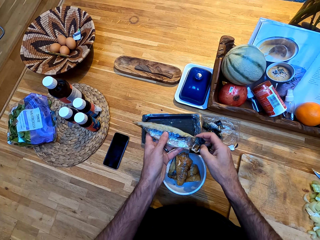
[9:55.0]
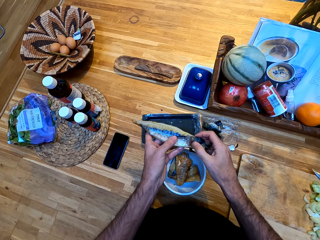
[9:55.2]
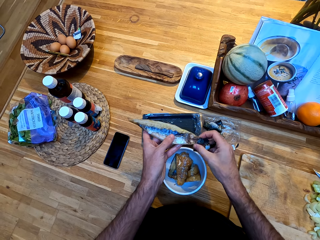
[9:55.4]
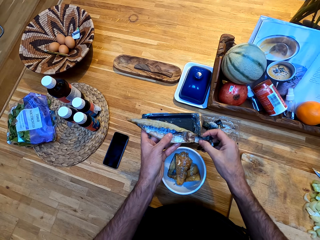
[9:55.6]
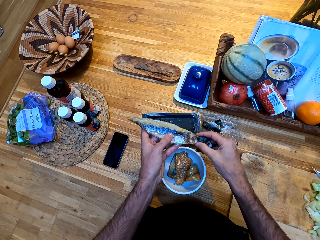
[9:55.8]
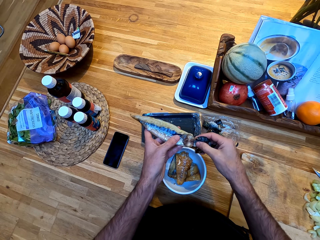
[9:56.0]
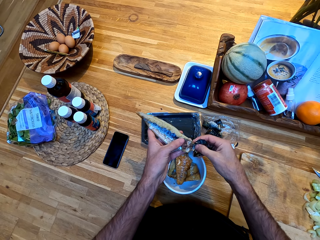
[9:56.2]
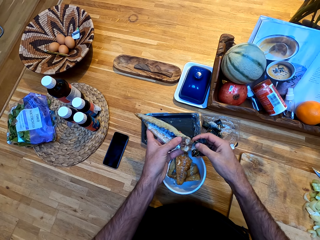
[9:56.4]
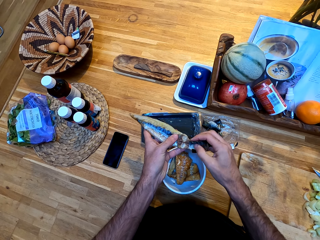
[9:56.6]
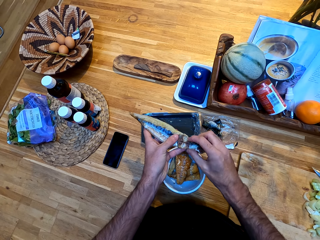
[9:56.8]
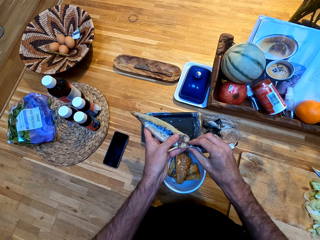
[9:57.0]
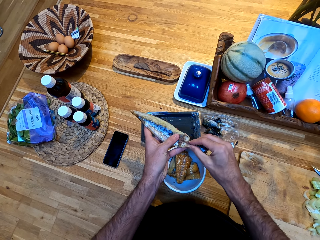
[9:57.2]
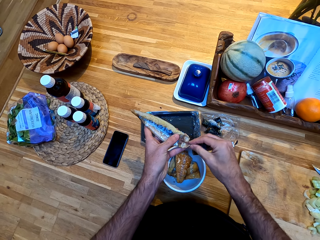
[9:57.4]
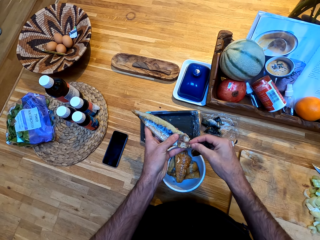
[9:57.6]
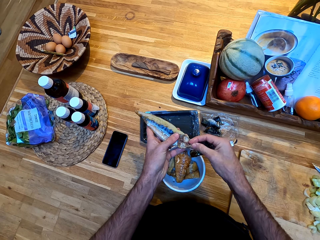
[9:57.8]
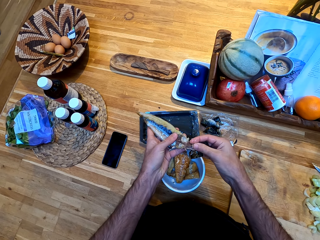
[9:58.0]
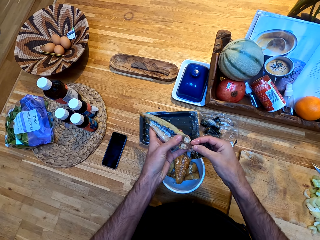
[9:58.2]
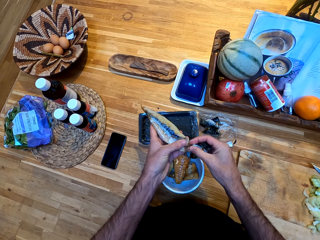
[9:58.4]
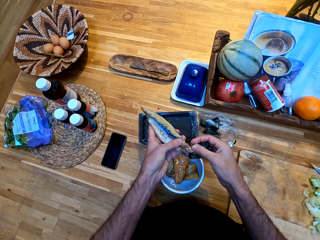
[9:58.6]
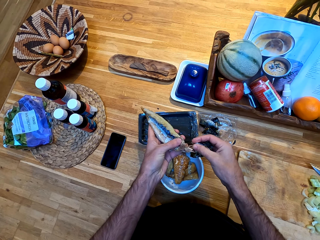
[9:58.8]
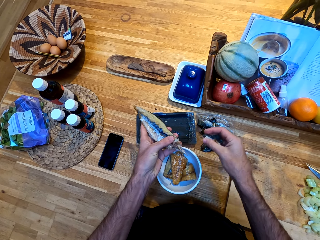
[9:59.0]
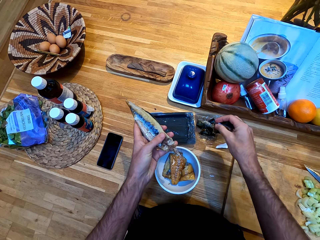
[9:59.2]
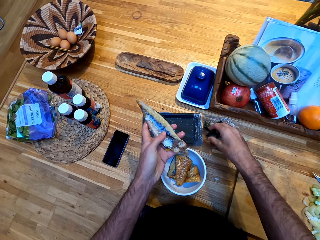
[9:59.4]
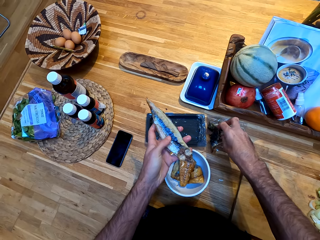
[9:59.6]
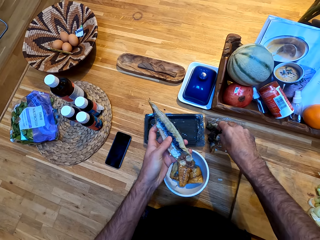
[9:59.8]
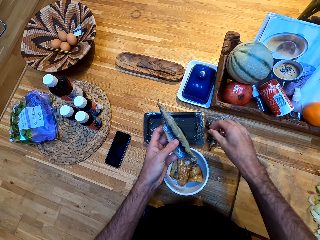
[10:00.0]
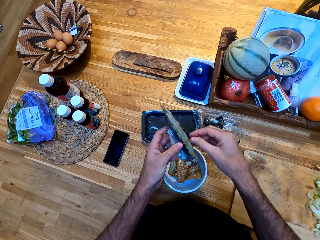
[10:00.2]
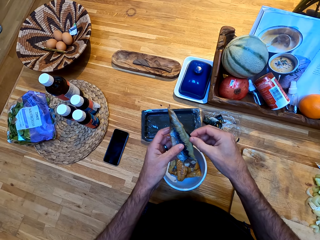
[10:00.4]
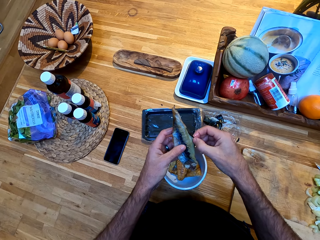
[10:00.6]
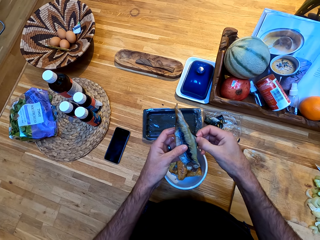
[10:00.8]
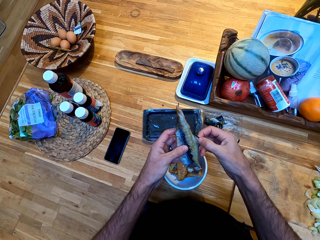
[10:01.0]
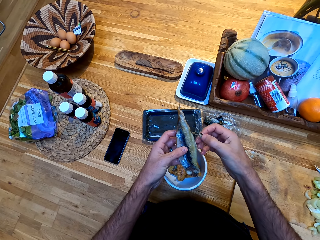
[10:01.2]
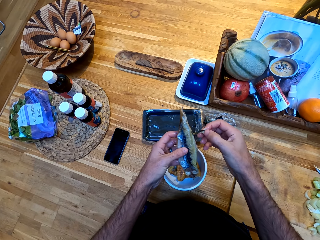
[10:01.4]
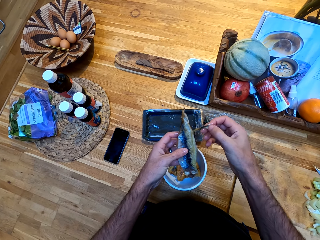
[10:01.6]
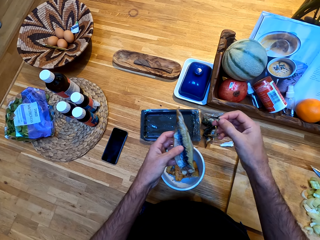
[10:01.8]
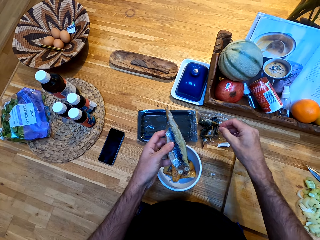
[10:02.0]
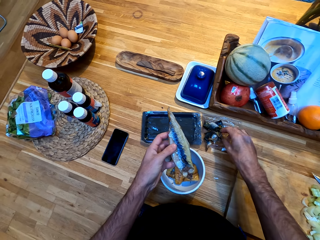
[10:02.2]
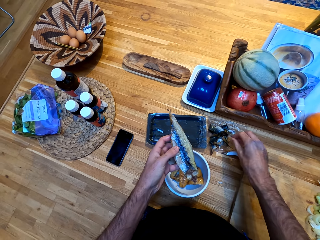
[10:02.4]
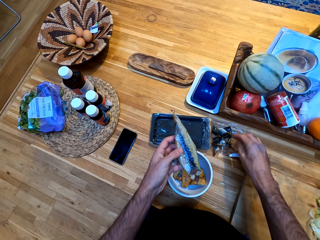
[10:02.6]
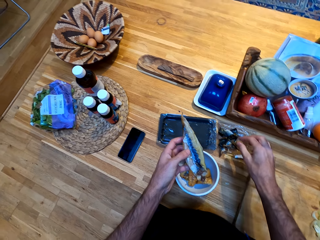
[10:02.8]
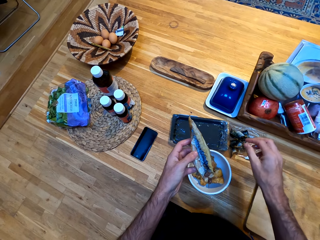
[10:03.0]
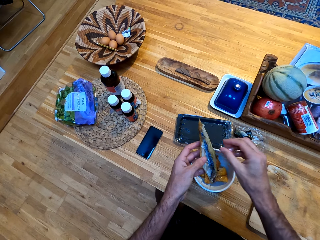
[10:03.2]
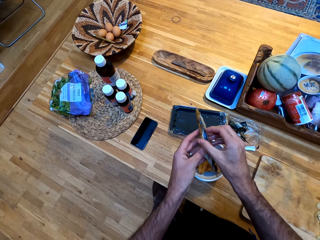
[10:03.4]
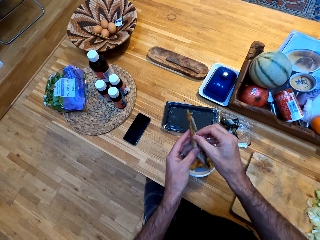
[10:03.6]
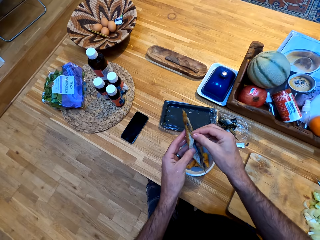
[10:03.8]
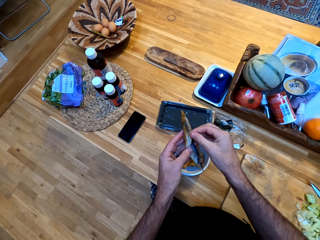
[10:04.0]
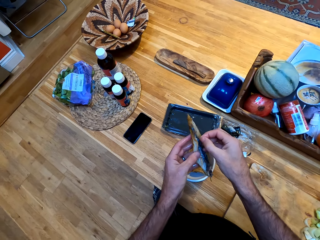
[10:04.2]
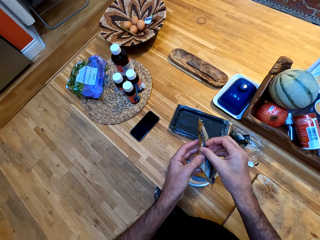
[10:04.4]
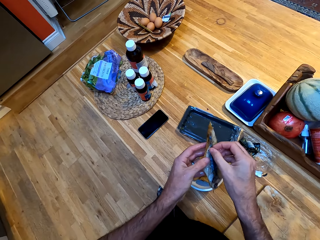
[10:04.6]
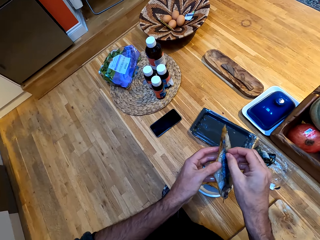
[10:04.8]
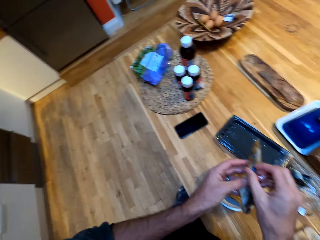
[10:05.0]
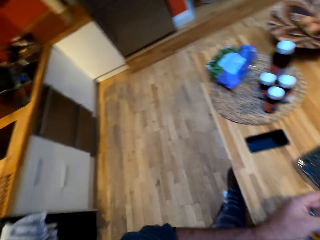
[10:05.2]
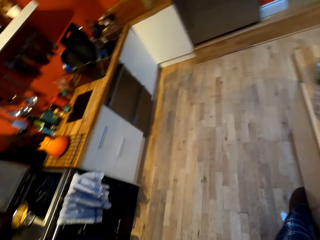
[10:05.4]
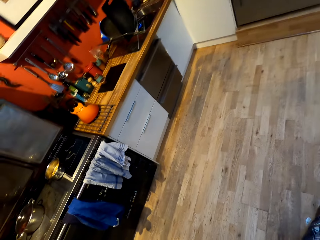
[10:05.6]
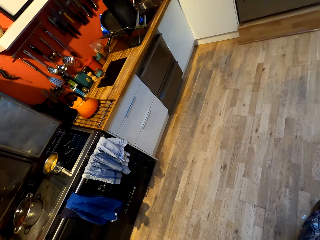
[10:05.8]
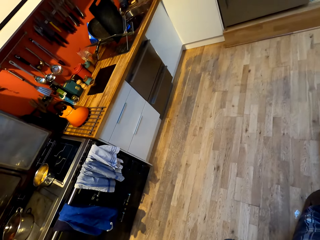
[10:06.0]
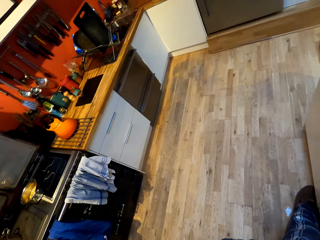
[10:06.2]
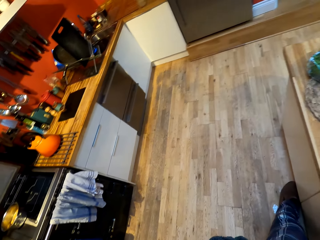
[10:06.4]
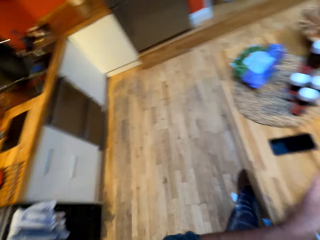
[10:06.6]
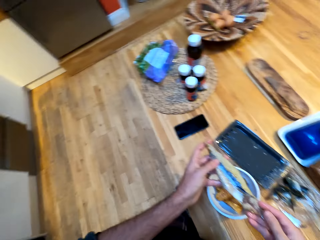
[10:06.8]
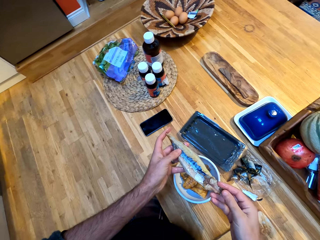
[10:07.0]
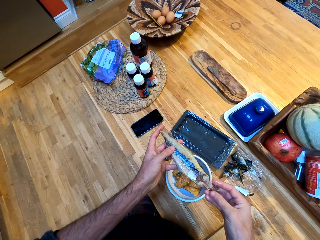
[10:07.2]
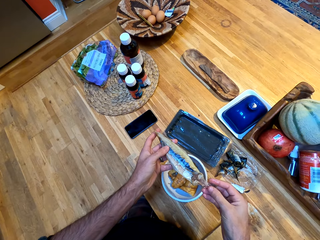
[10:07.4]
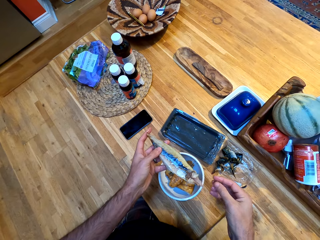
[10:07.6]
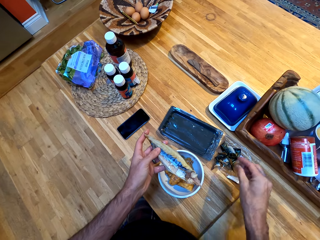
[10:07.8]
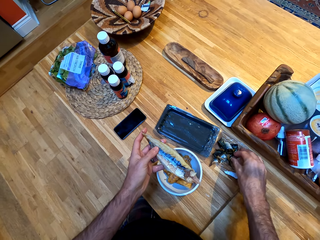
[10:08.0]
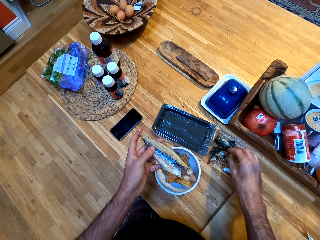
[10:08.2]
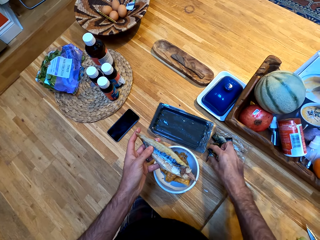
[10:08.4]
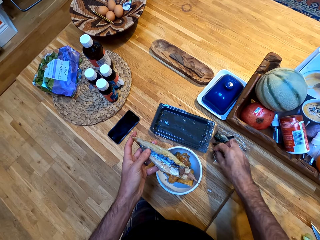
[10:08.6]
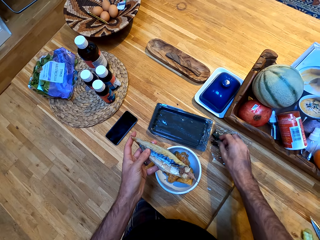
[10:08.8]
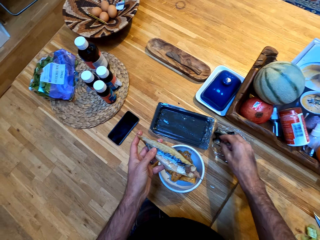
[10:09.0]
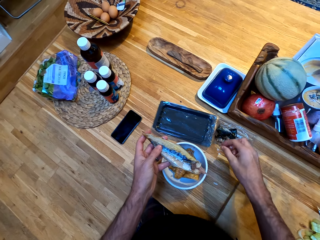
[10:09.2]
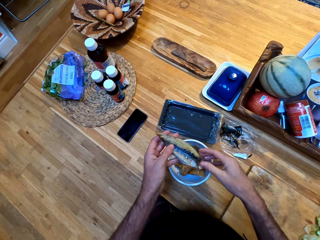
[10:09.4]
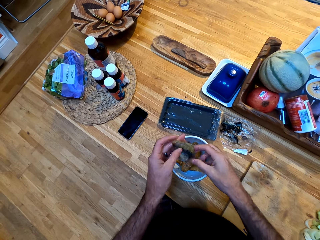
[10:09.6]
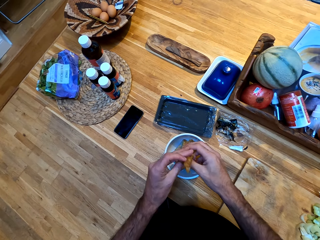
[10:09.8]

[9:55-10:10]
The camera wearer puts the skin on the wrap. They peel off skin from the fish. They put the skin on the wrap. They peel off skin from the fish. They look around the kitchen area. They put the skin on the wrap.

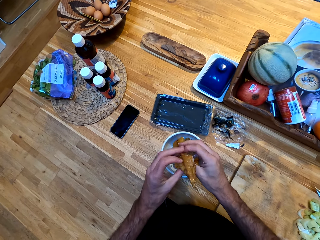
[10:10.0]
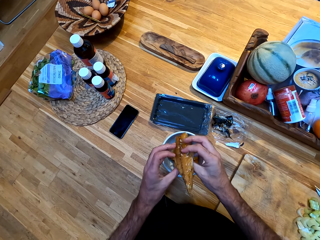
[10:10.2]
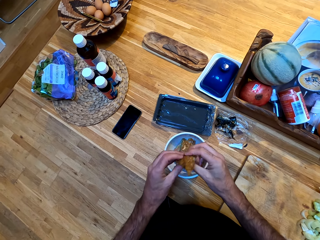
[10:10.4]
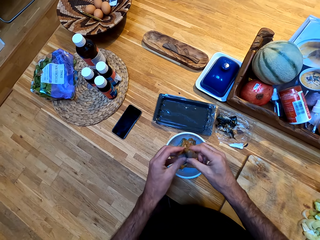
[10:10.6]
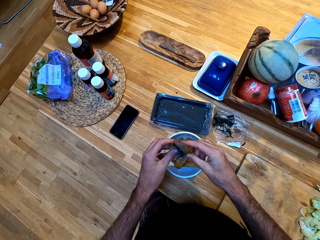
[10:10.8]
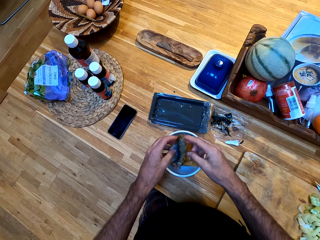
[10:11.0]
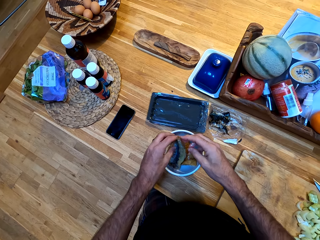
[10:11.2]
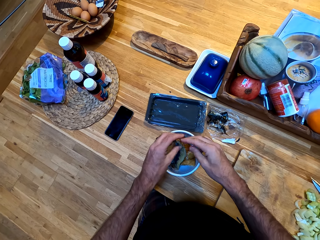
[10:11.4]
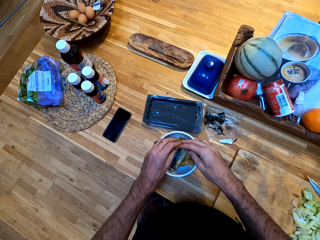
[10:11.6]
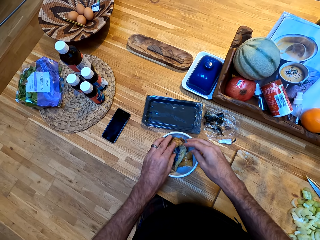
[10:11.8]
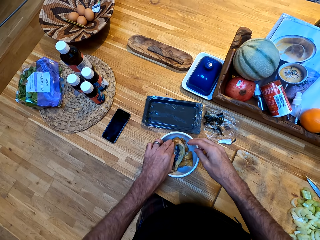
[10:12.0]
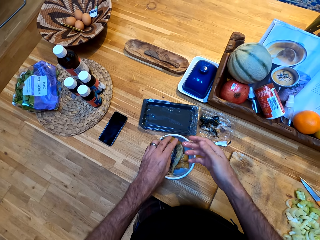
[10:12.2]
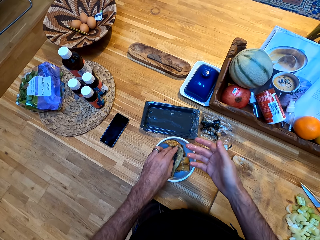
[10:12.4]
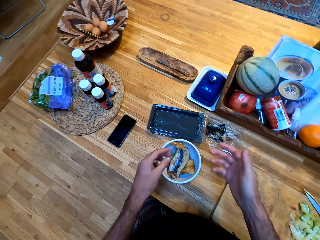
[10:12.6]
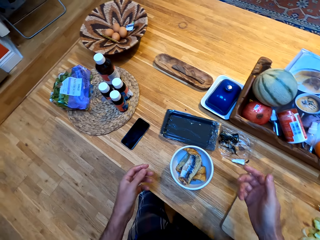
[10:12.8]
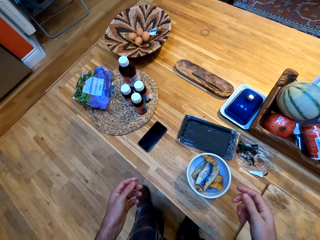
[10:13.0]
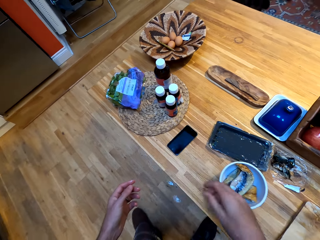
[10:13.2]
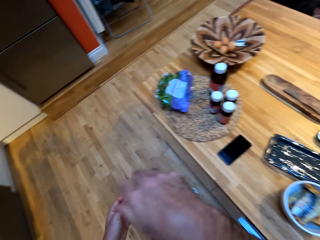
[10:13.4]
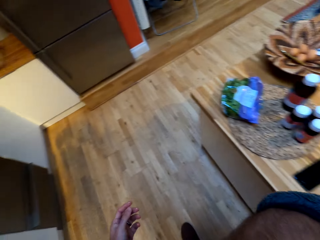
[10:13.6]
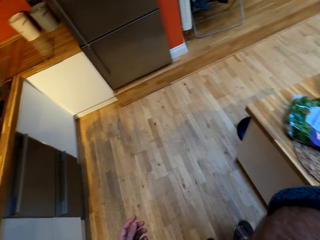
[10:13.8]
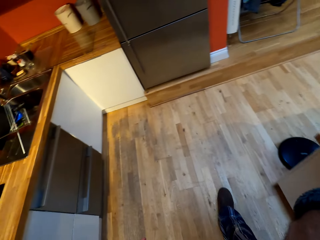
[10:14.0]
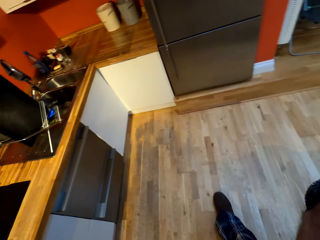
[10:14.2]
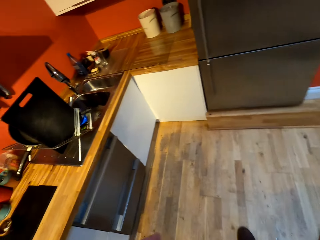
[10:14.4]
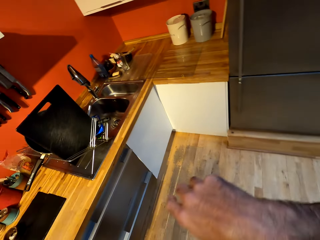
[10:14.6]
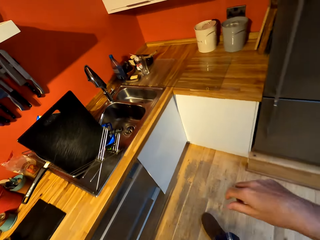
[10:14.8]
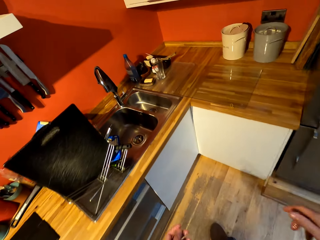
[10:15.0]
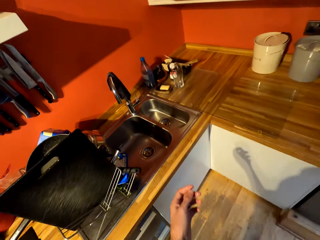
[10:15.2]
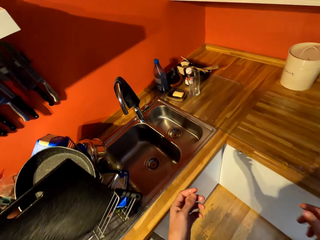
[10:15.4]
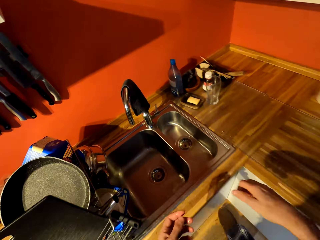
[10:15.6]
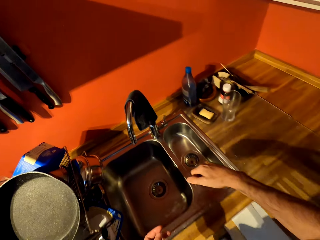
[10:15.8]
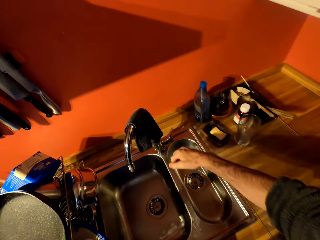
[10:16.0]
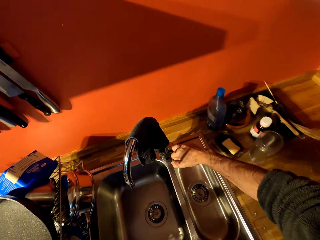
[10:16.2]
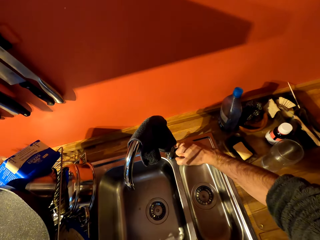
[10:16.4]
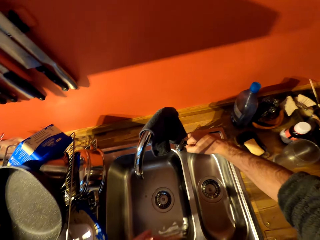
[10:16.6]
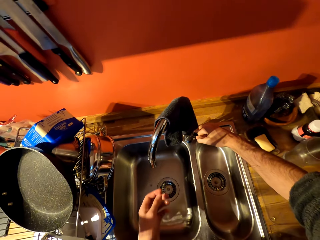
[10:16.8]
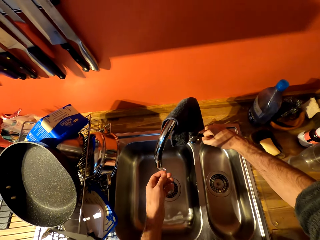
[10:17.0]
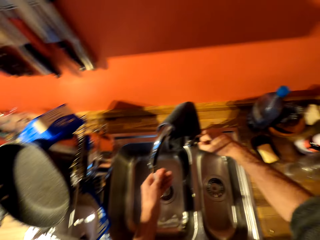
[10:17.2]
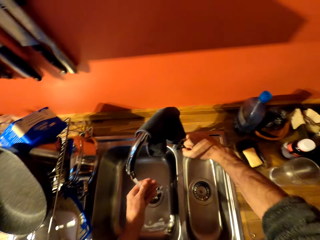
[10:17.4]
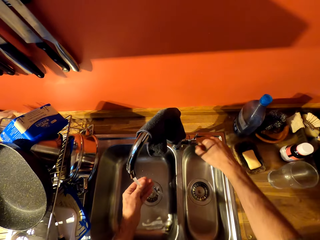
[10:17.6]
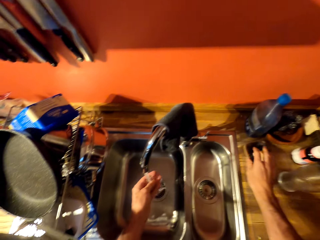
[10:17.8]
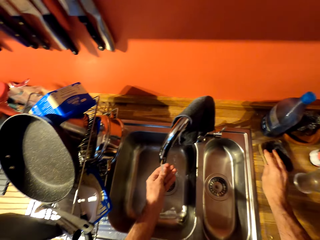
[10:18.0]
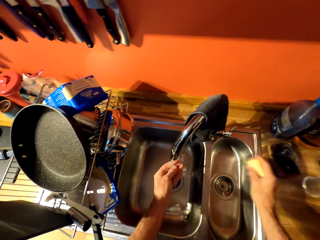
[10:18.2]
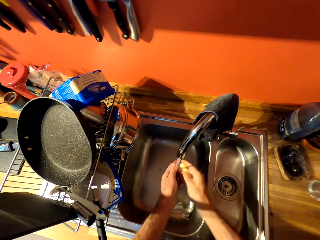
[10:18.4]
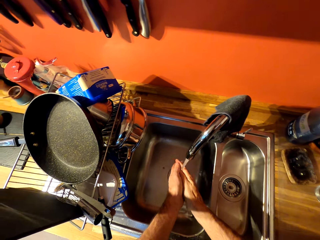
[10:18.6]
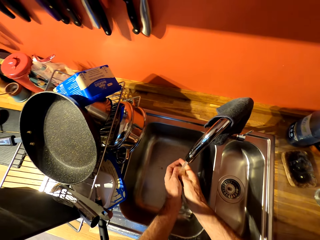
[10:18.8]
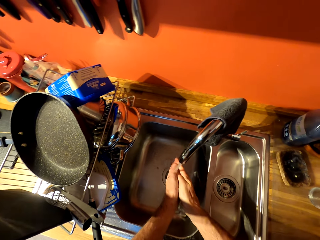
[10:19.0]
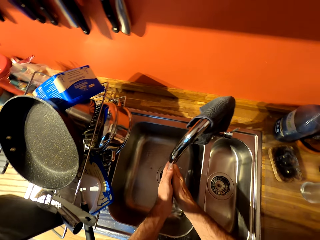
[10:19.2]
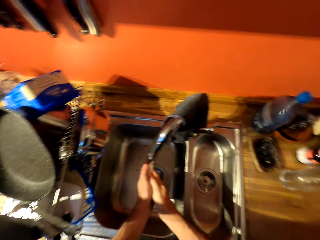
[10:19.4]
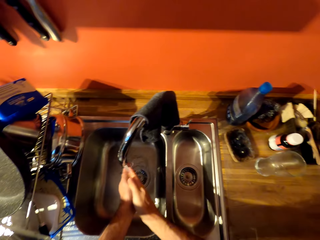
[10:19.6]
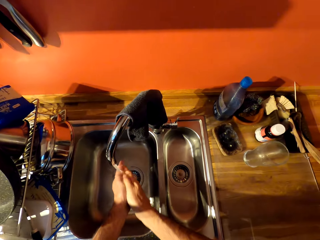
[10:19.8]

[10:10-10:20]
The camera wearer turns the fish on the hands. He puts the fish in the bowl. He walks to the sink. He opens the tap. He washes his hands. He picks up soap from the soap dish. He applies soap on the hand under the tap water.
